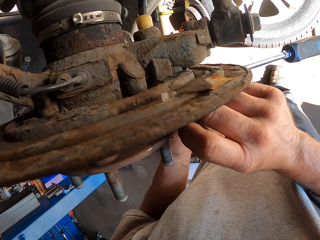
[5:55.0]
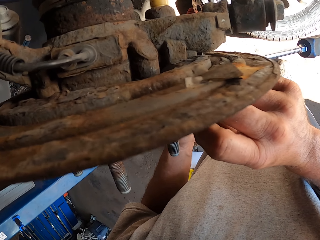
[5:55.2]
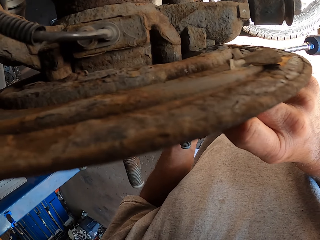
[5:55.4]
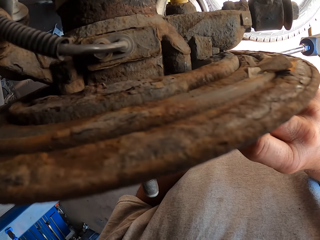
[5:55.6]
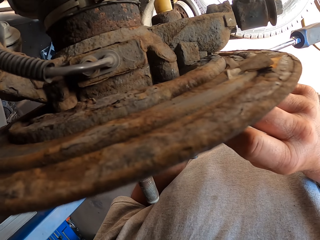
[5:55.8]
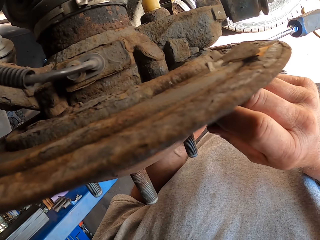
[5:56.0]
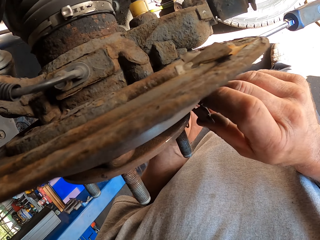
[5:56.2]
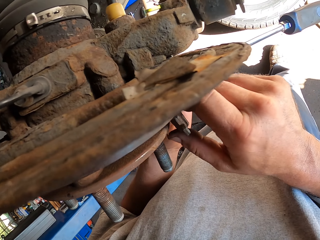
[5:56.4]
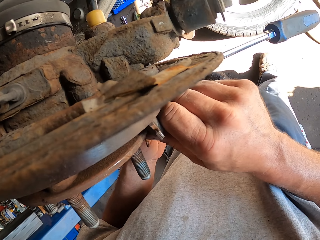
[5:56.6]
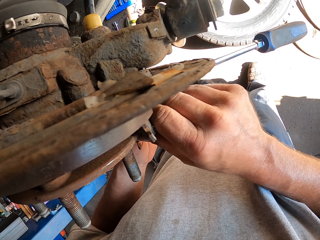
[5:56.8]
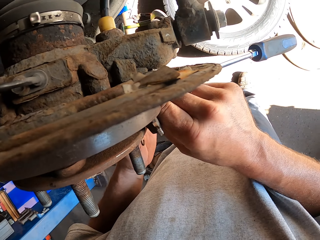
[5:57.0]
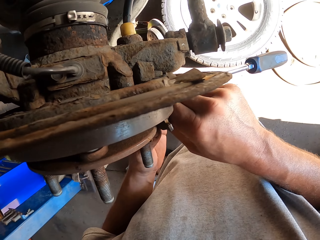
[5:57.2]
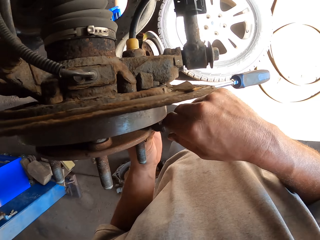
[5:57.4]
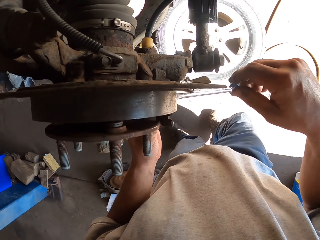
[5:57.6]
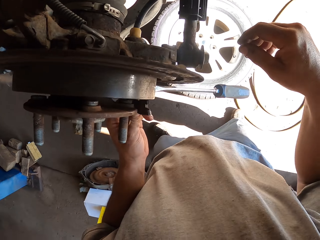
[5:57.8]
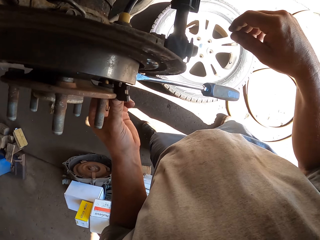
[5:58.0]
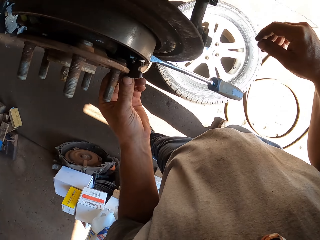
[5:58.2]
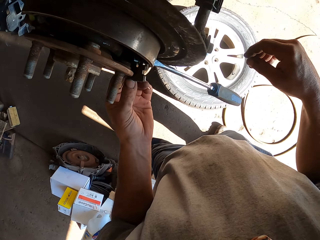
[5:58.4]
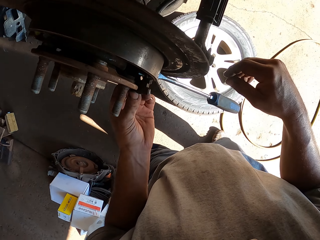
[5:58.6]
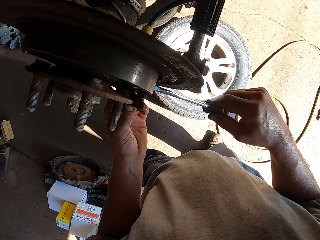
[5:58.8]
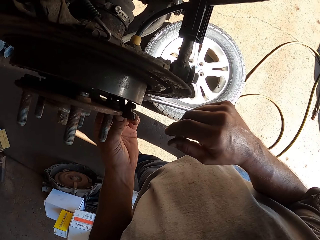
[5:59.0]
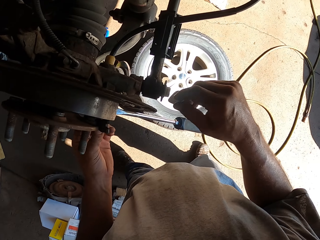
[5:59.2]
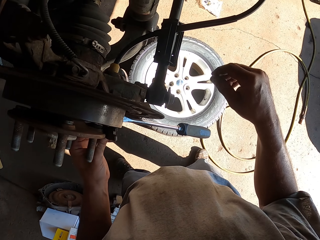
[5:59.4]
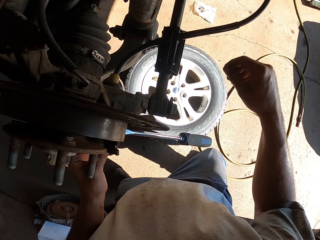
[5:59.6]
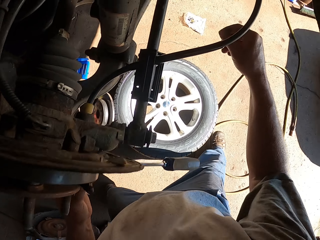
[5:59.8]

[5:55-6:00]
The camera wearer moves his head.

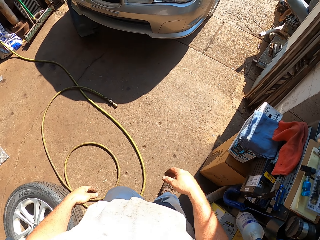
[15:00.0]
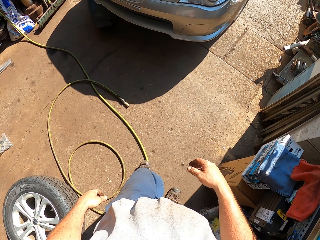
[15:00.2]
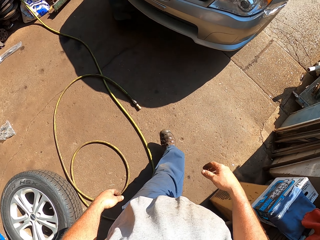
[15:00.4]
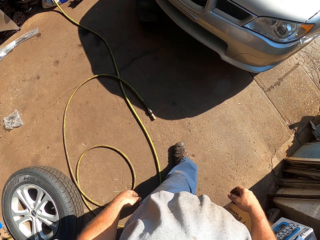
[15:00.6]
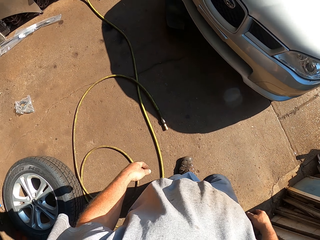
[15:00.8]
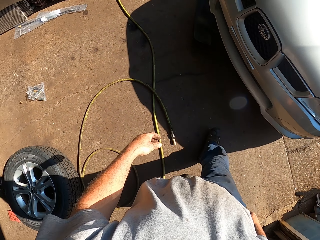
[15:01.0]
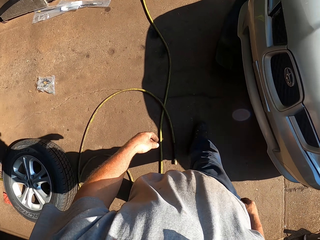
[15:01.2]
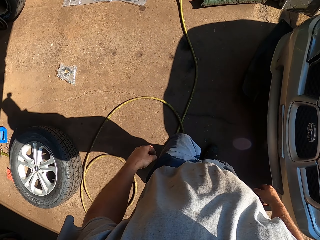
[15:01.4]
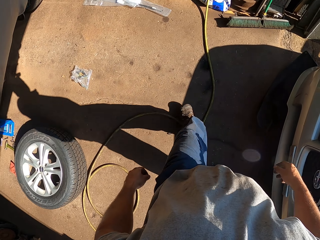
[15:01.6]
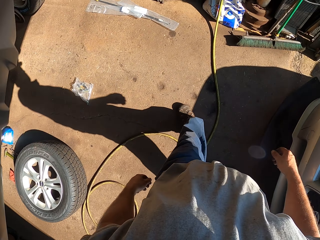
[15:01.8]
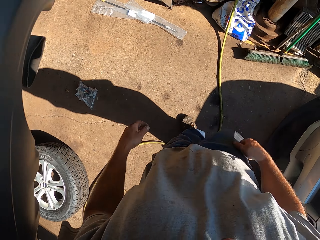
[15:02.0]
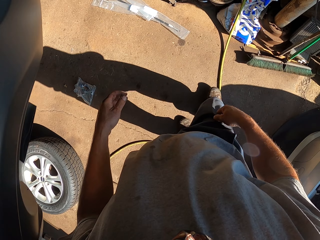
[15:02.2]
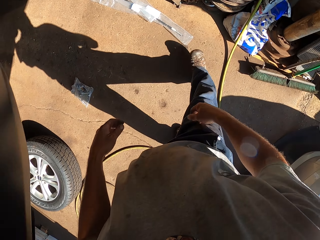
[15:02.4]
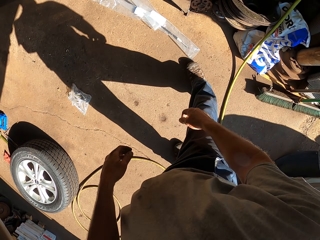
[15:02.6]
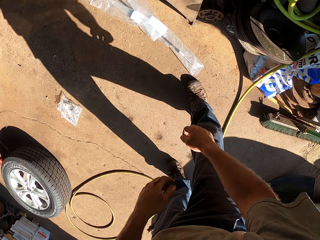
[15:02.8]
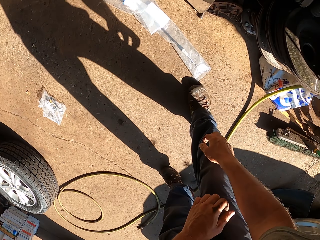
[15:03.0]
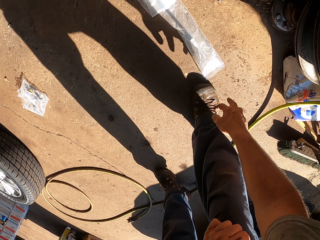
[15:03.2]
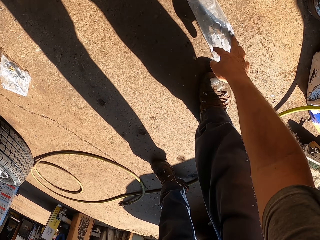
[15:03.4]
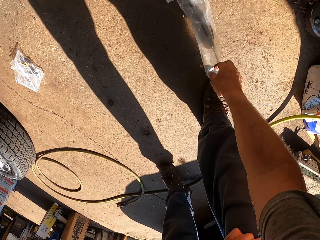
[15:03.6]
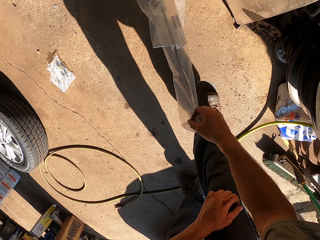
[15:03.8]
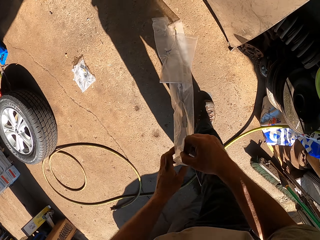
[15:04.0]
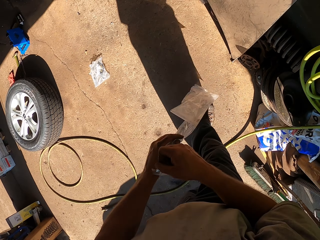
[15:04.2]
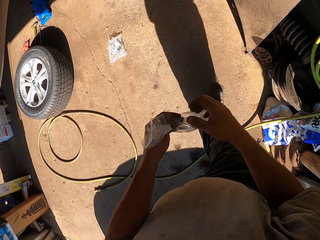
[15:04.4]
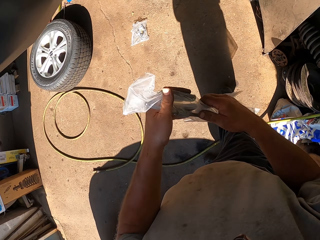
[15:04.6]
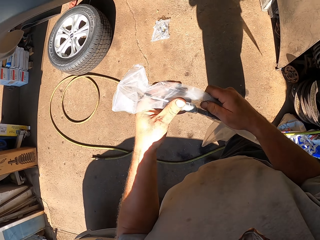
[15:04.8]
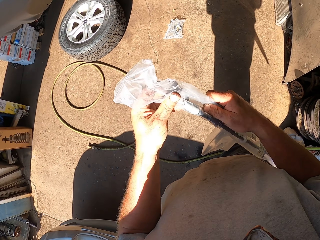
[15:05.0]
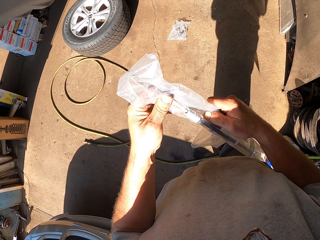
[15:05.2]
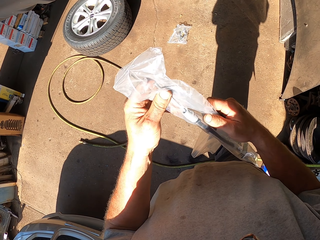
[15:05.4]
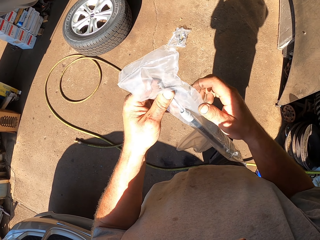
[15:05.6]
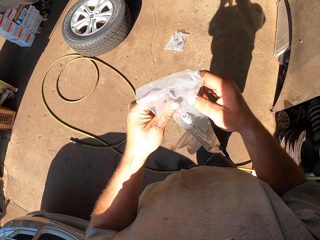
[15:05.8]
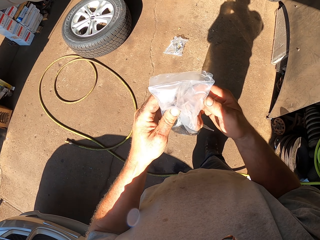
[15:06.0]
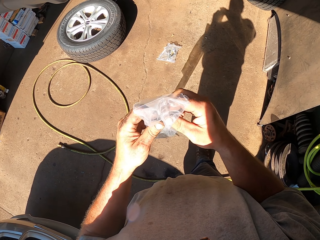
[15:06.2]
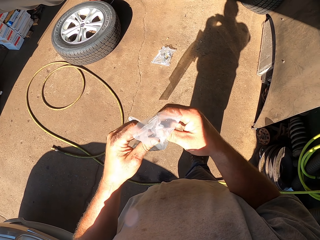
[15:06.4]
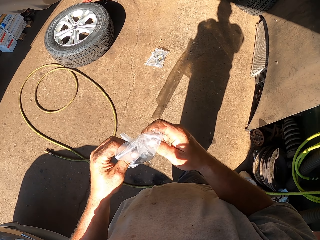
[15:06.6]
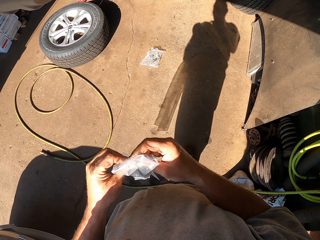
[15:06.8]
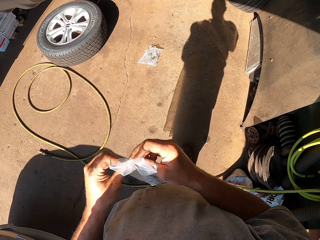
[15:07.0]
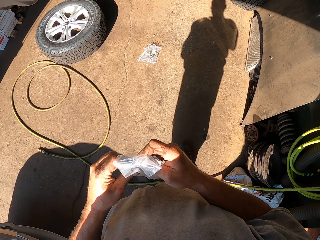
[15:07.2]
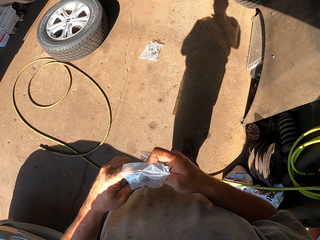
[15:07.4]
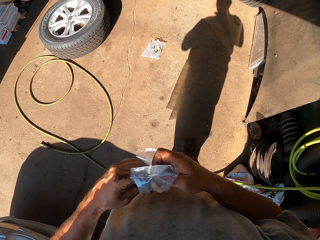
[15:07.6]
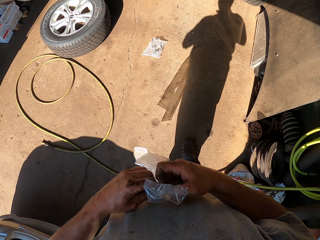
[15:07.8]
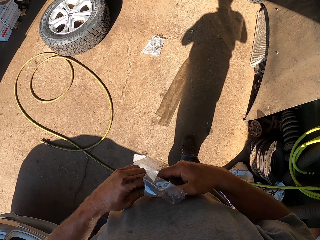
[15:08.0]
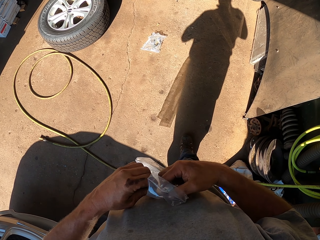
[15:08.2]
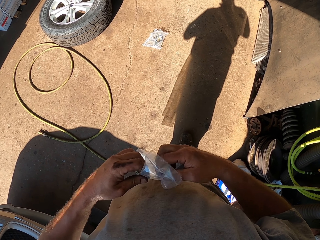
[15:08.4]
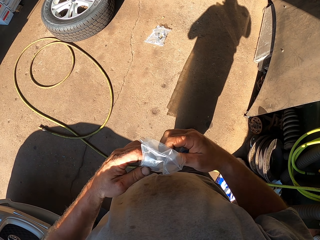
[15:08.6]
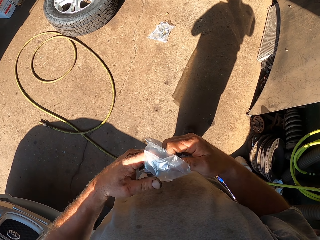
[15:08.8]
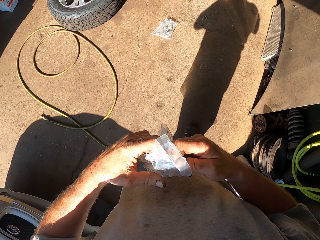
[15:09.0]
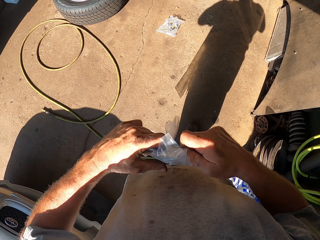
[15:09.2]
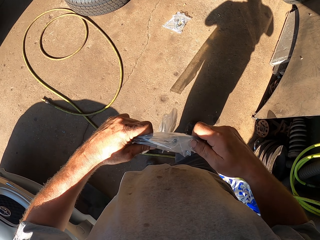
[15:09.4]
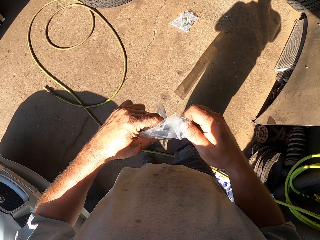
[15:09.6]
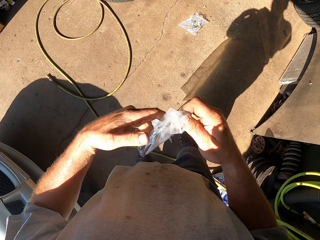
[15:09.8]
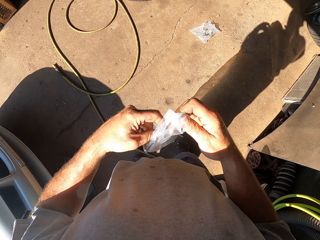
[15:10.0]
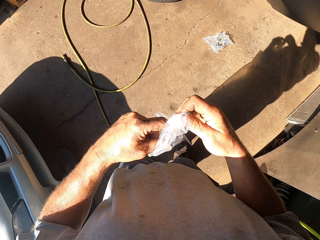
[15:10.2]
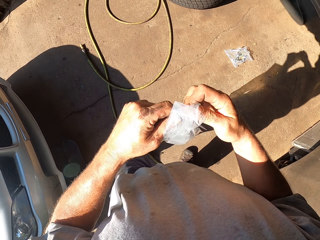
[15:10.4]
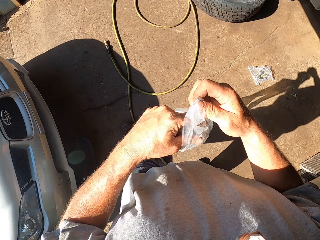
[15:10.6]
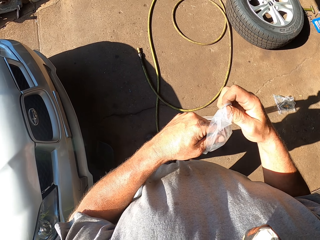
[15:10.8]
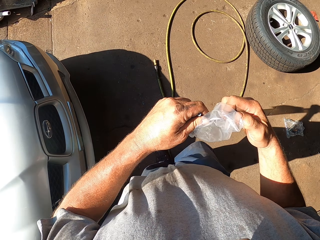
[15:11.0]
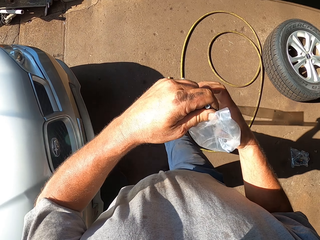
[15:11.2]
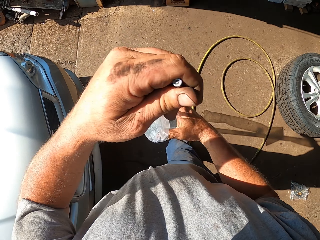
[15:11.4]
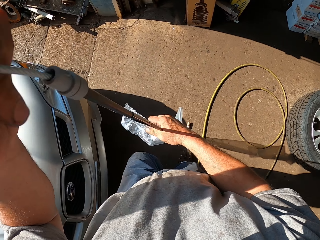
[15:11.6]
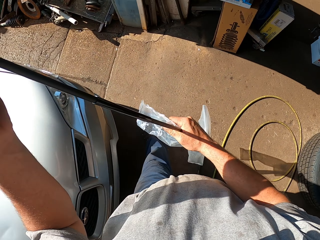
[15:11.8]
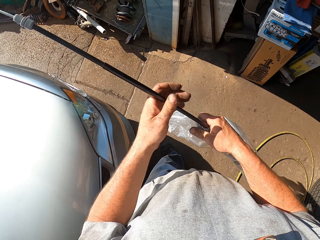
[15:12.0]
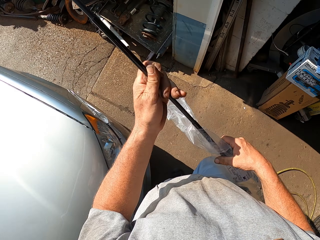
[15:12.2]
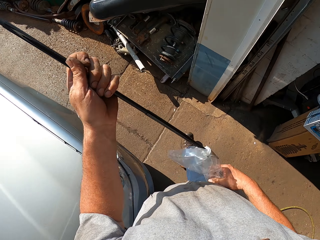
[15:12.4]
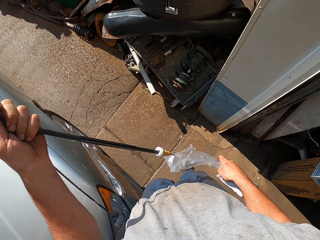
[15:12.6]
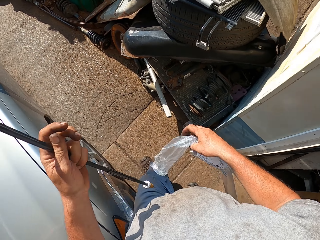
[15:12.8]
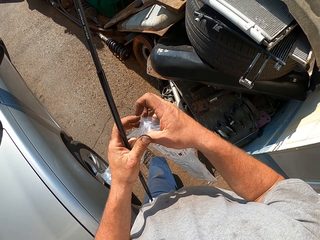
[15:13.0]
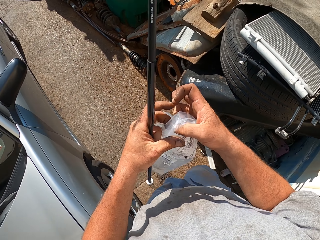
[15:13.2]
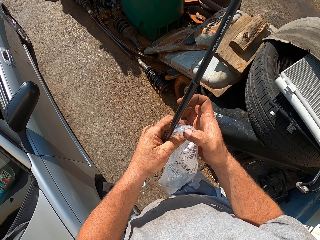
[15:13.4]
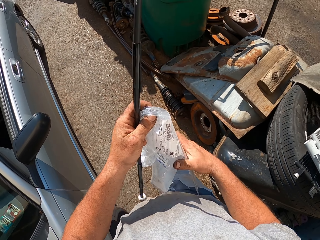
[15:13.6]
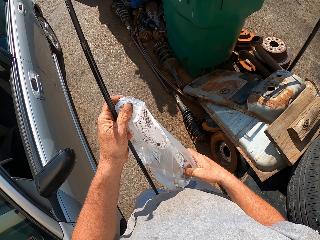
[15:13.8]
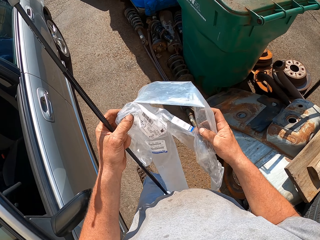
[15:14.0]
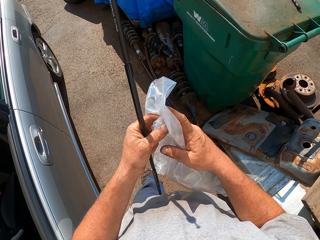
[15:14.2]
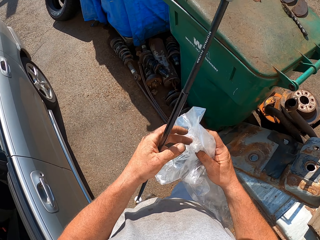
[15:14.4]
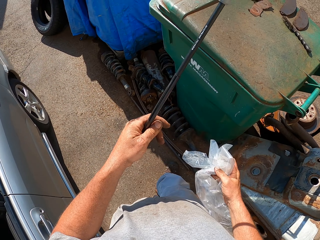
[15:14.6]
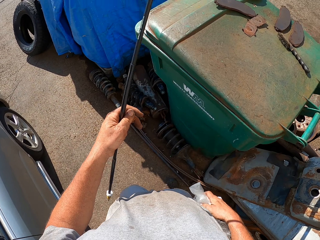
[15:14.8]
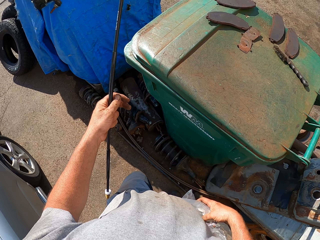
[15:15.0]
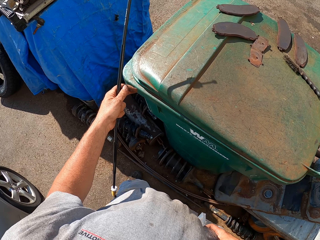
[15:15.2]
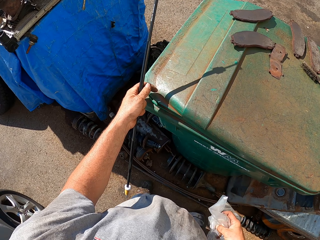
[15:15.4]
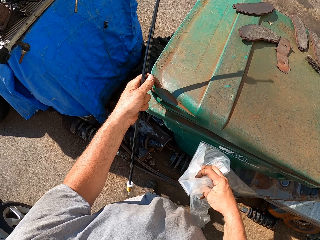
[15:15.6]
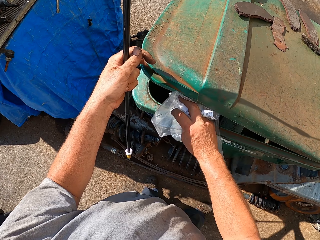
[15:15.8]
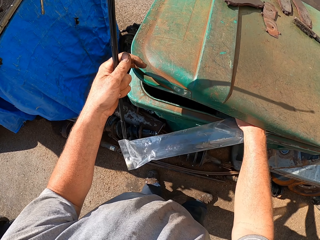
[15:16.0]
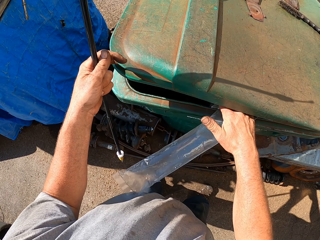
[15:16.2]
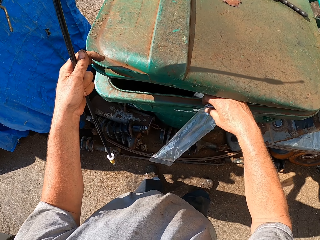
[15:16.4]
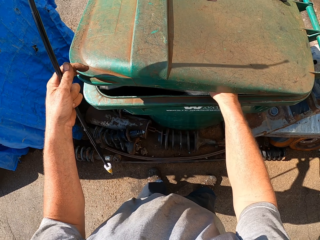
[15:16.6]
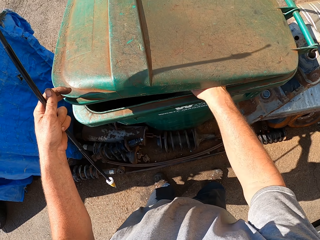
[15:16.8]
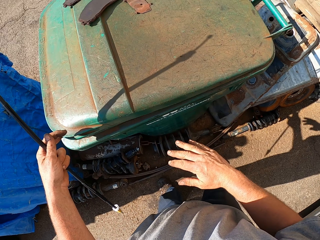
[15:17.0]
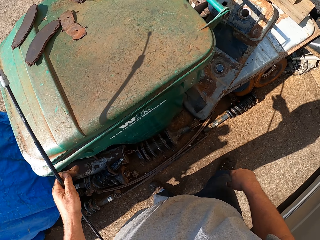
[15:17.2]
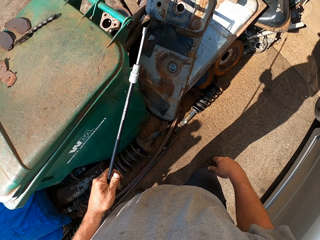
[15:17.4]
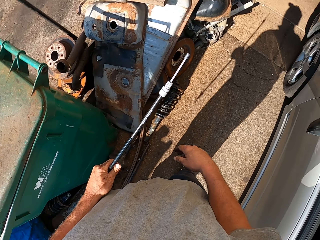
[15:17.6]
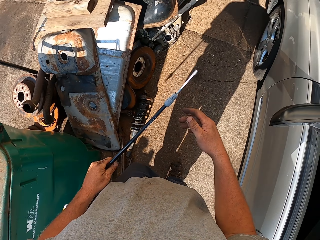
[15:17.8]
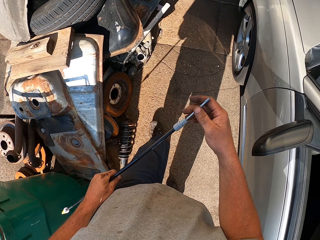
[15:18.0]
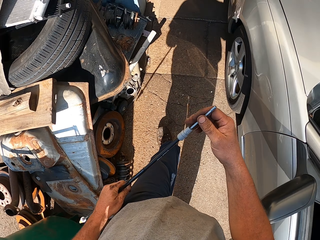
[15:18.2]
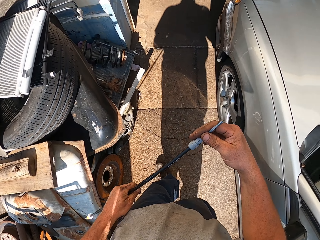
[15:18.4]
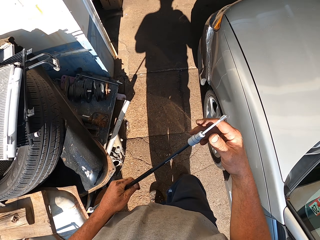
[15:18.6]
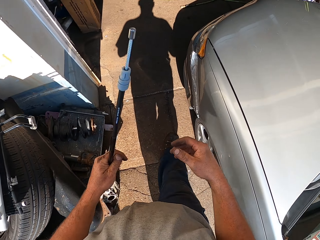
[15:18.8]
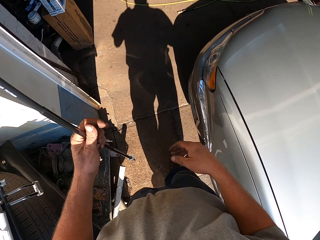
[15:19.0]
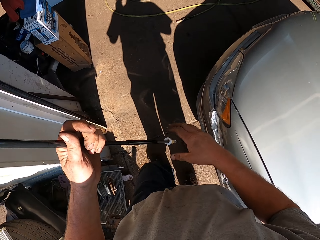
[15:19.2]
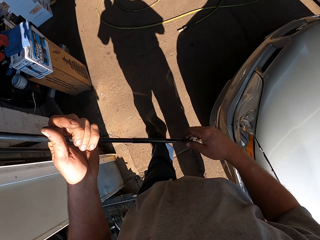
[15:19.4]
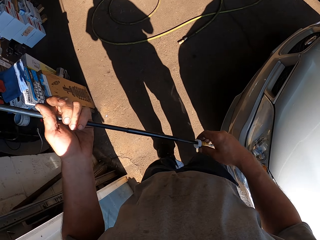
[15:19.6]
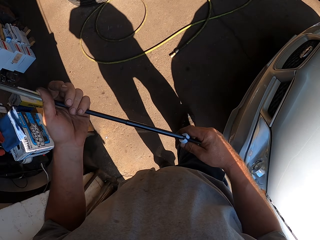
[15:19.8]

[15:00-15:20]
The camera wearer turns left. They walk around in the room and bend in the room. They pick up a cable or pipe on the floor. They unwrap the cable with both hands in the room. They cut the polythene paper. They walk left. They remove the cable from a wrap with the left hand. They walk around in the room. They open a dustbin in the garage. They throw the nylon paper in the dustbin. They close the dustbin with the left hand. They walk right.
